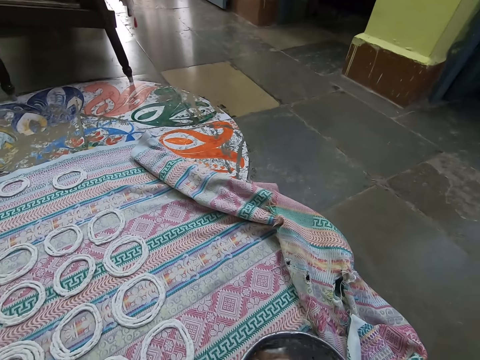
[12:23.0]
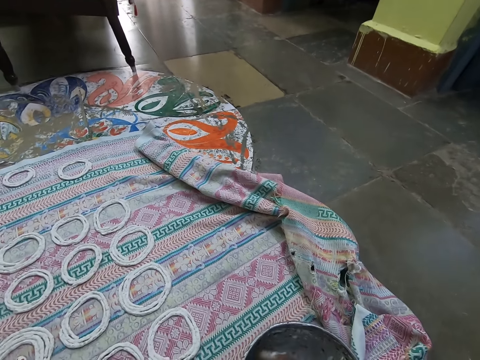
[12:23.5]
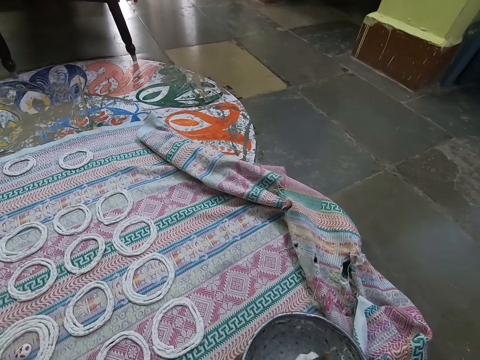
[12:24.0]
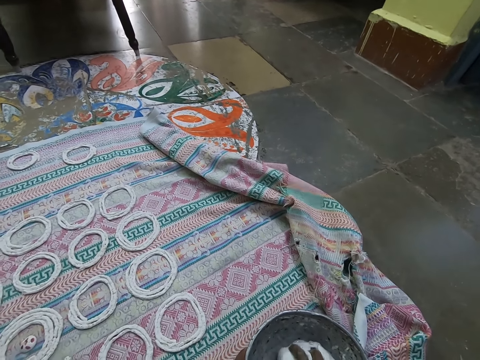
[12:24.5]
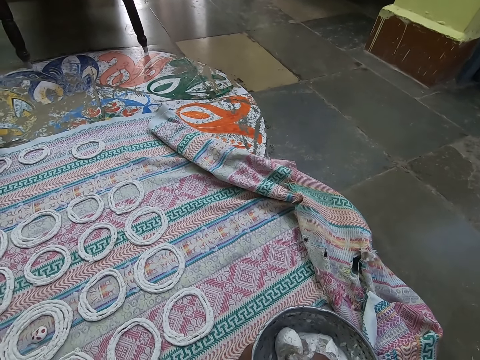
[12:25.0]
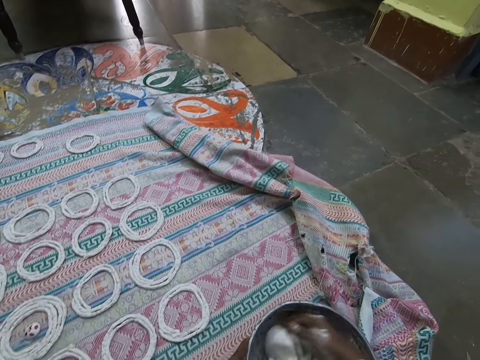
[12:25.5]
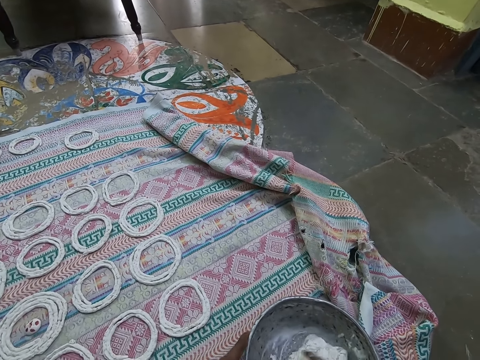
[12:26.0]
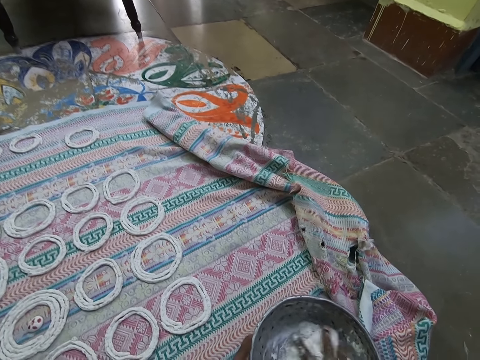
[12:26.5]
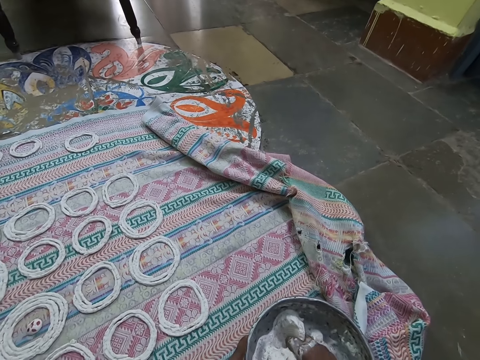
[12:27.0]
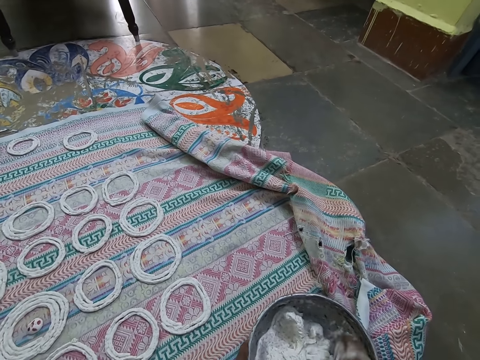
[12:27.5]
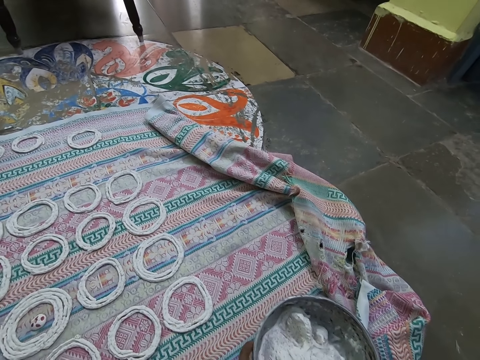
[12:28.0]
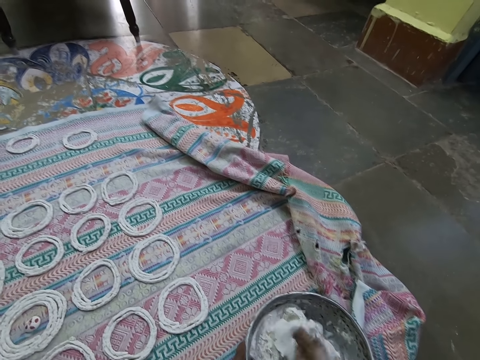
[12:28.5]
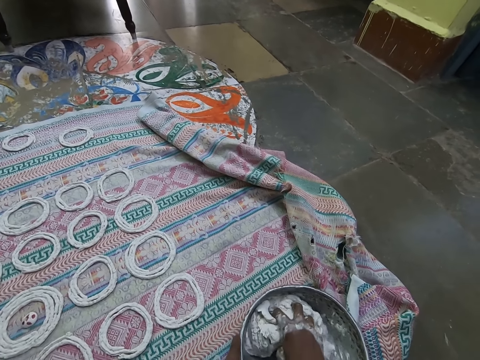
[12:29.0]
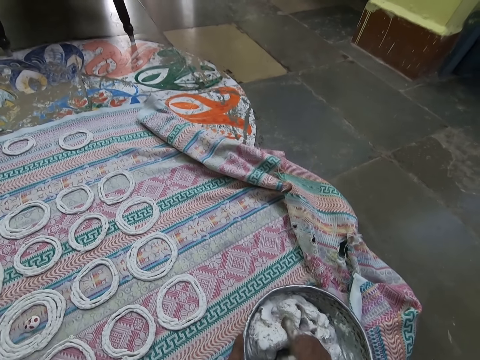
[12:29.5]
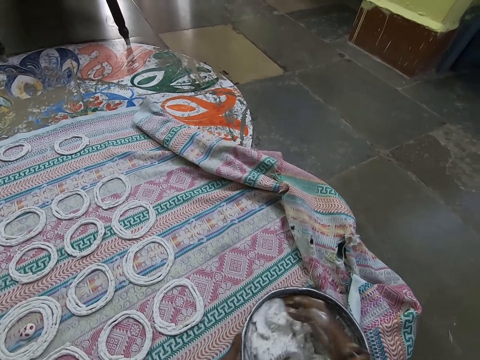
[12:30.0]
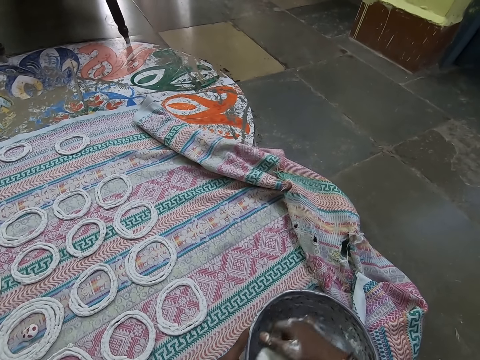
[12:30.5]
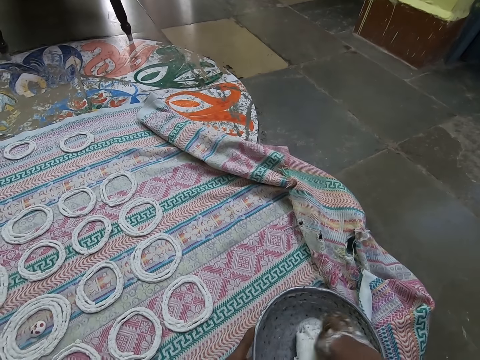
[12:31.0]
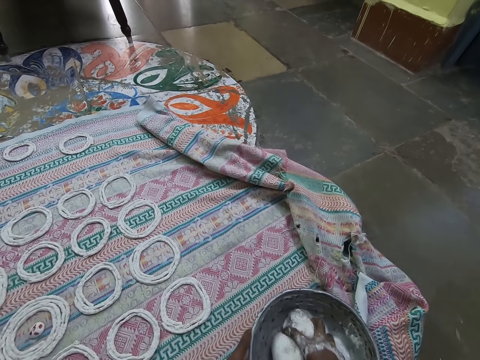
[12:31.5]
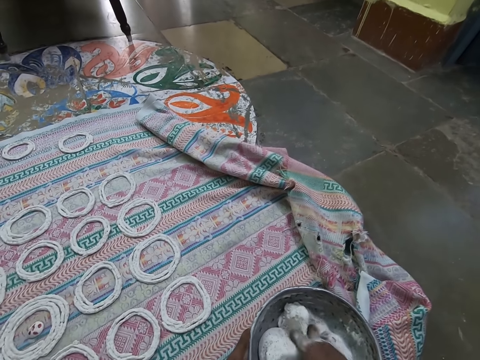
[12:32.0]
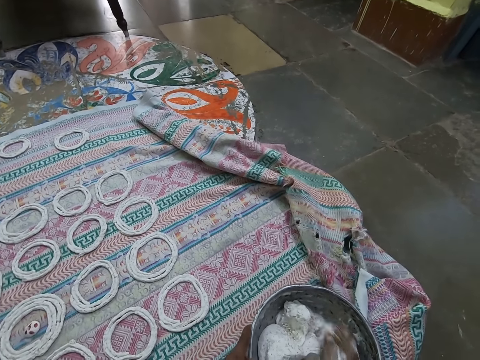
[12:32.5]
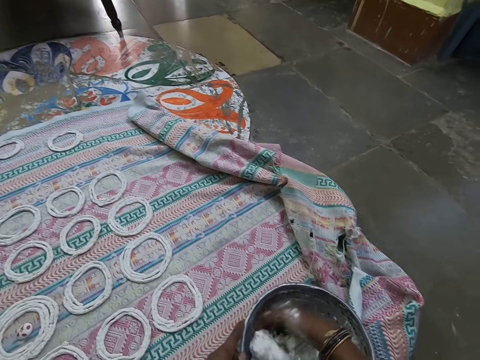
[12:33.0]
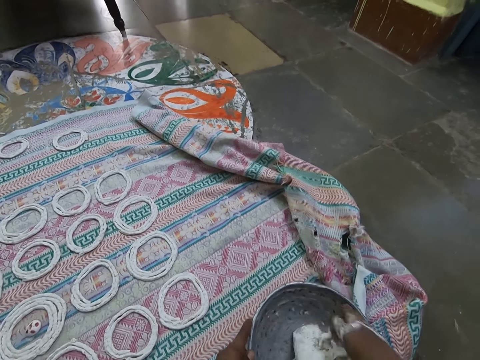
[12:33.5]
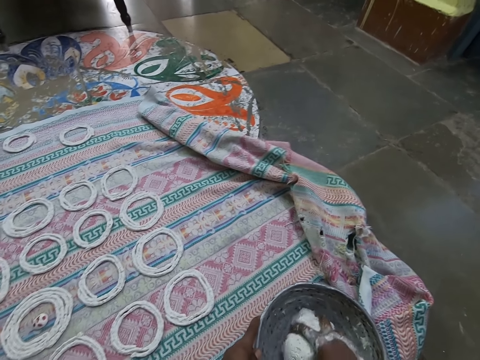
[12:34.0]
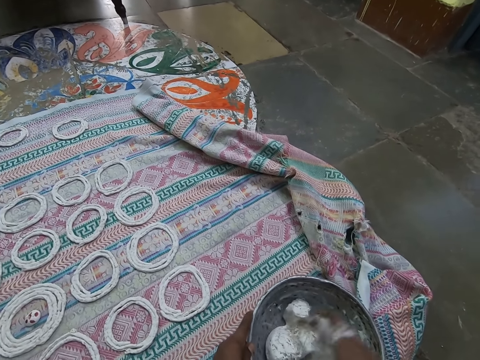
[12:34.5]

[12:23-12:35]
The camera wearer mixes the flour dough in the flour pan with her right hand.

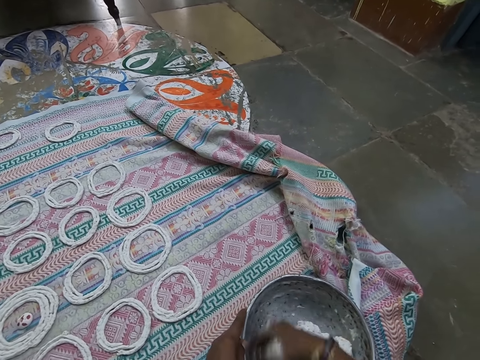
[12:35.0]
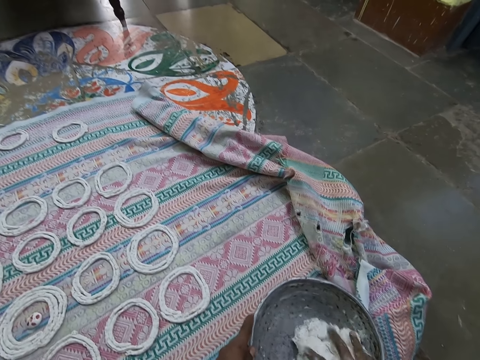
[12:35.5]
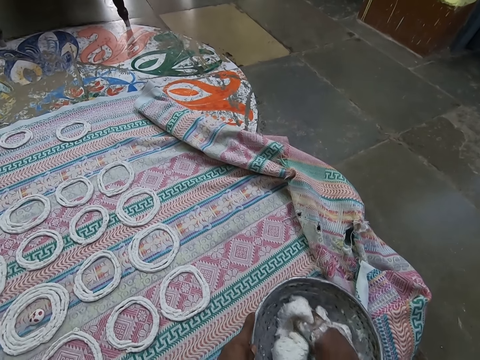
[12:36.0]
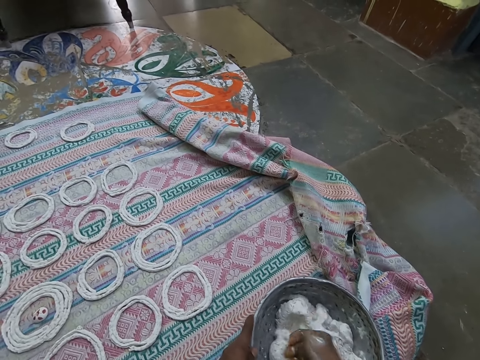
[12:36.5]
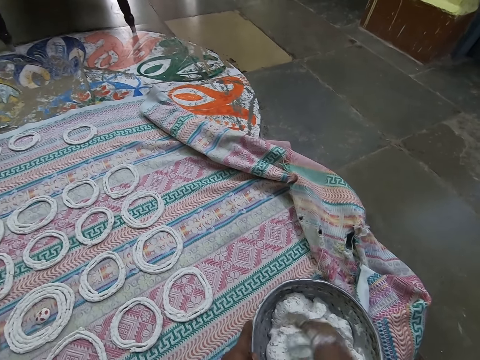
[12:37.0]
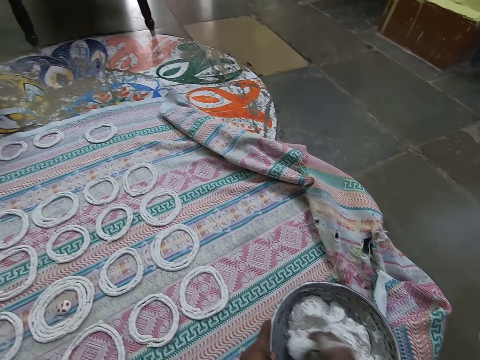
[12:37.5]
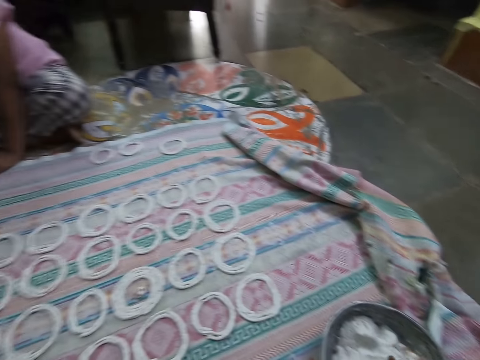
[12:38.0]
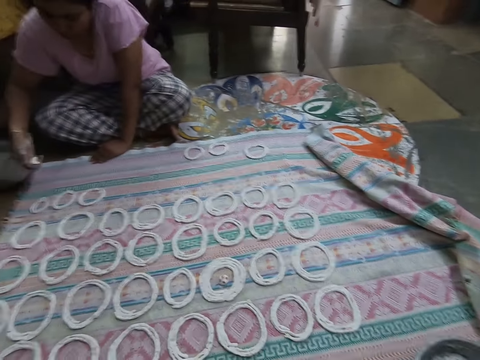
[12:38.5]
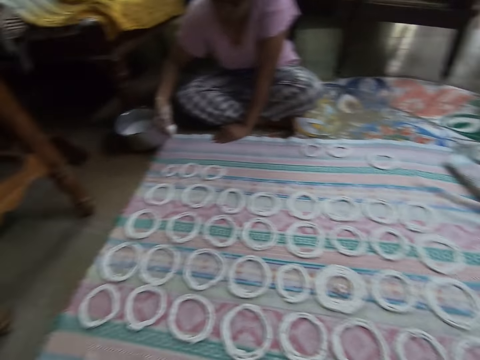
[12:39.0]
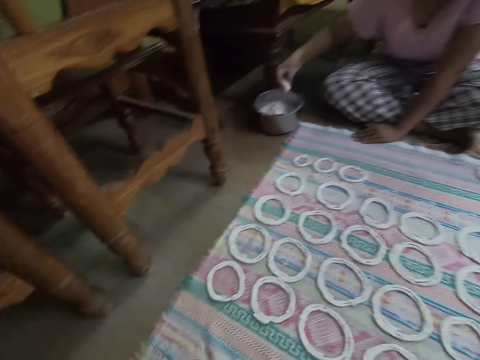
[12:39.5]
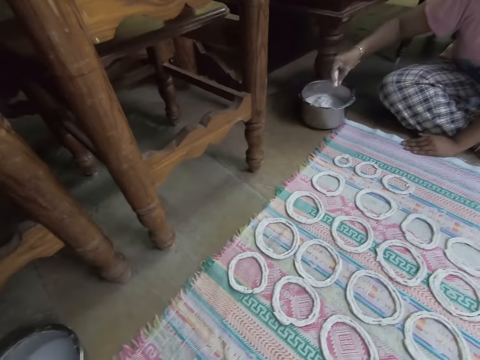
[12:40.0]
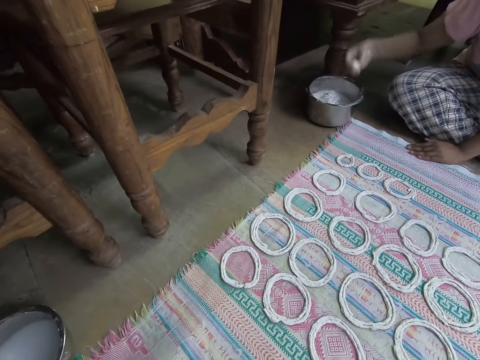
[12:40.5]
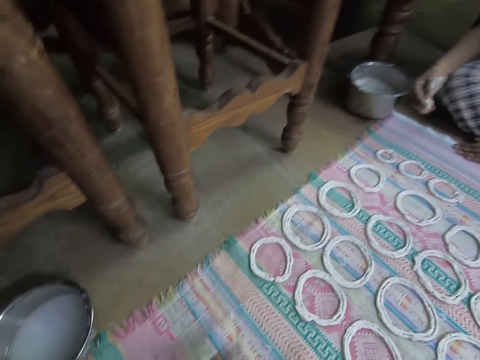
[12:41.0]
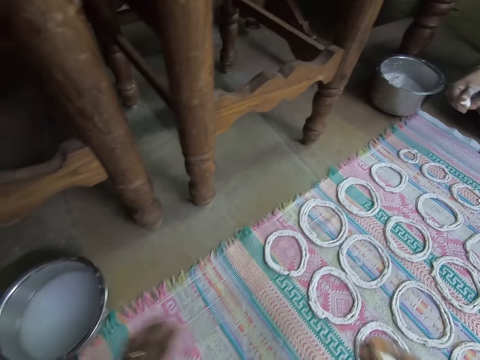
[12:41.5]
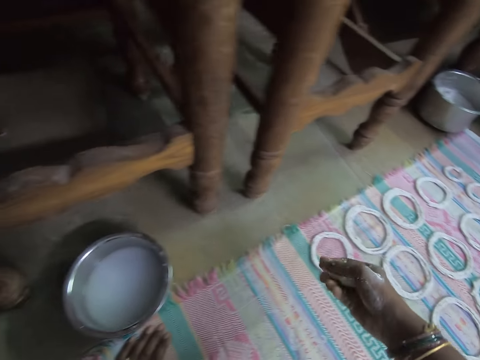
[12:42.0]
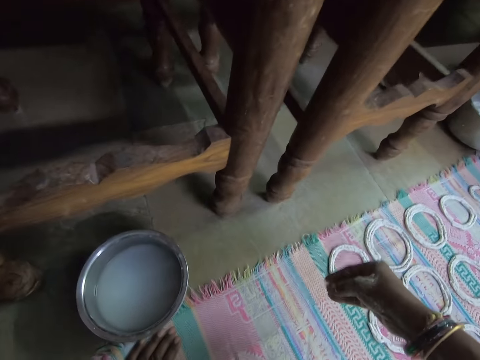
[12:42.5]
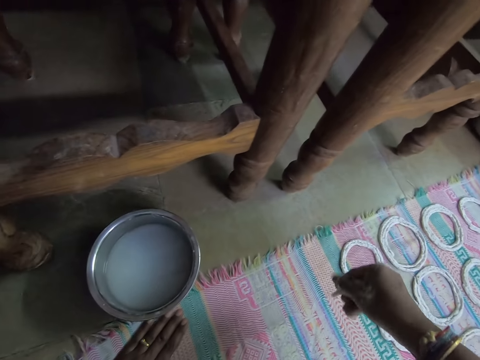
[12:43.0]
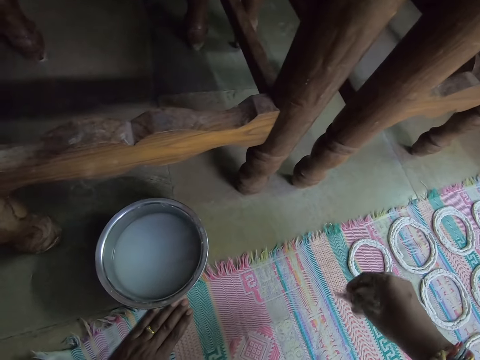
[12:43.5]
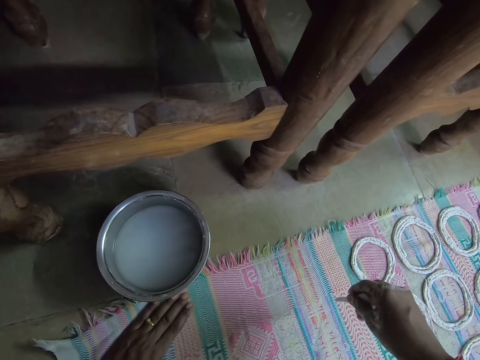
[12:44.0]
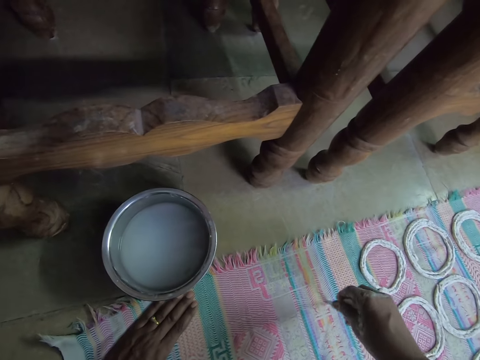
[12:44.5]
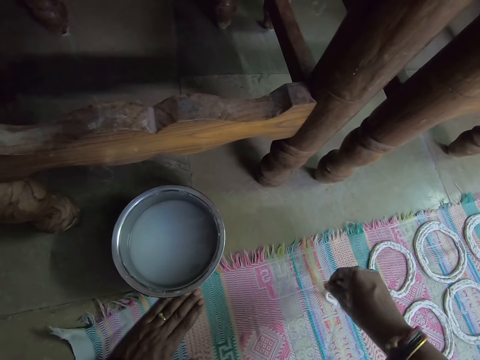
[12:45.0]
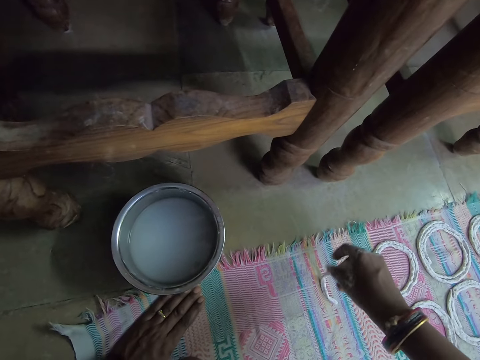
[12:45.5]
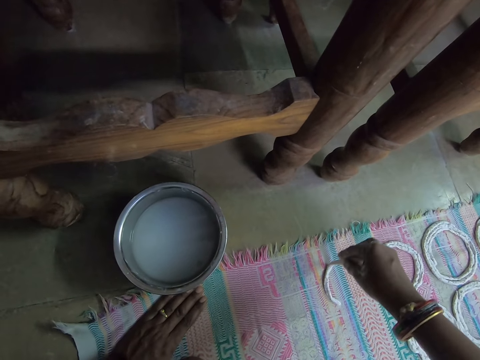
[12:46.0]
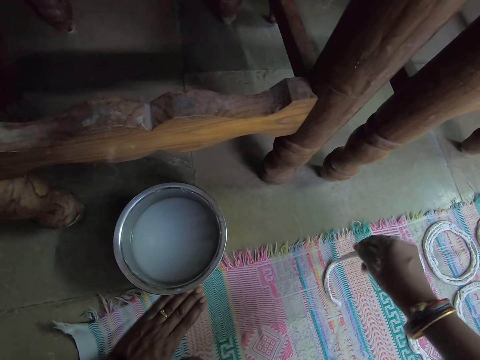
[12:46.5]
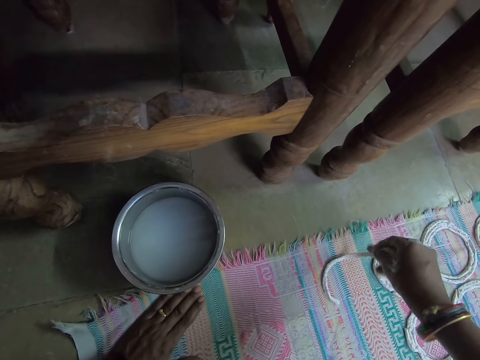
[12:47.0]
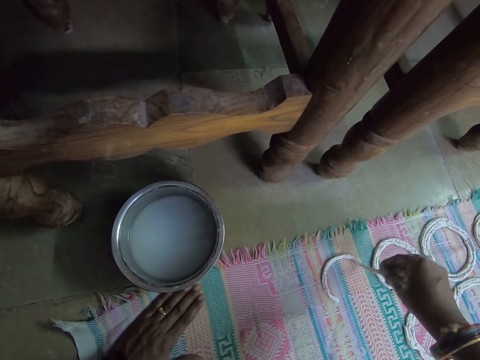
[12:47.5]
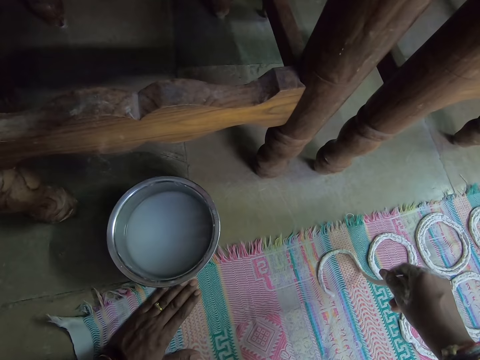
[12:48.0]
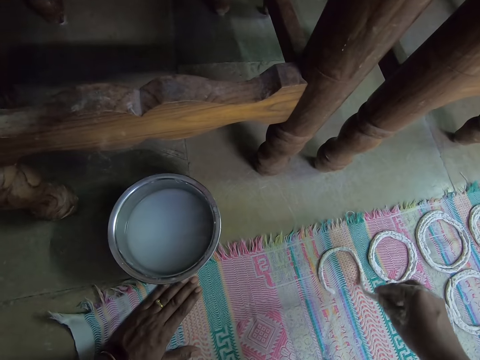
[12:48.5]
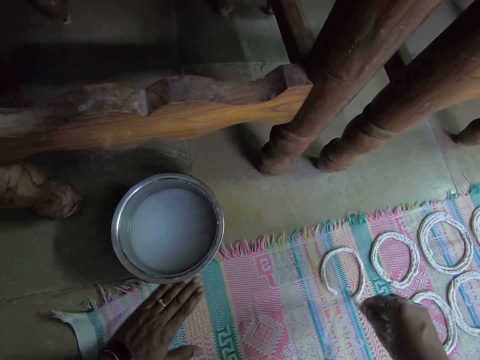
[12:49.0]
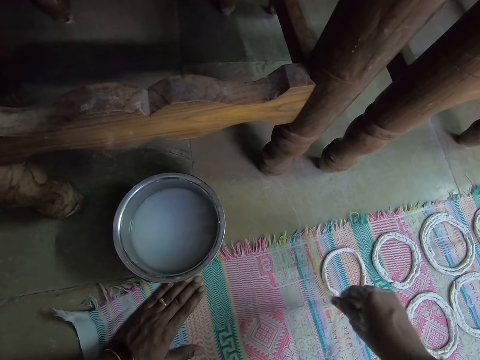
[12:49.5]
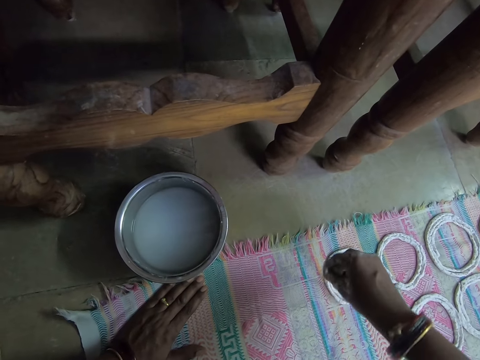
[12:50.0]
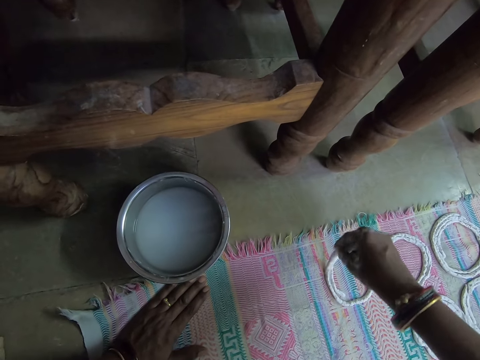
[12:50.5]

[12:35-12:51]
The camera wearer cuts the flour dough in the flour pan on the mat with her right hand. She looks around. A woman drops the flour dough in her right hand into the flour bowl on the floor. The camera wearer smoothens the mat on the floor with her left hand. She wipes the piece of cloth. She lifts the right hand. She squeezes the dough. She spreads the dough on the piece of cloth. She makes a jalebi roll on the mat on the floor with the flour dough in her right hand.
